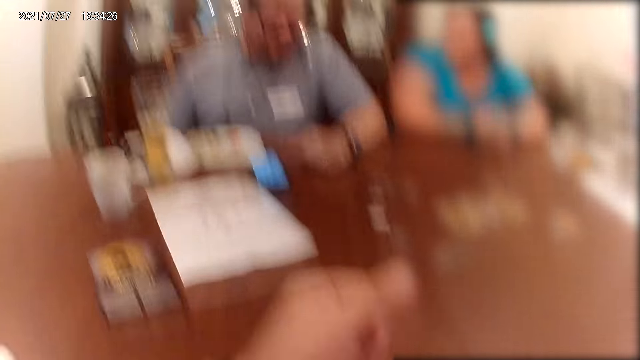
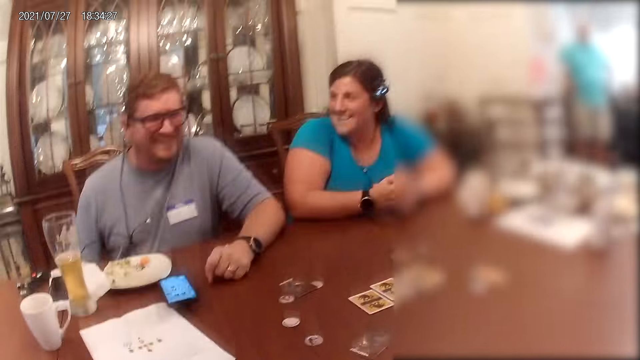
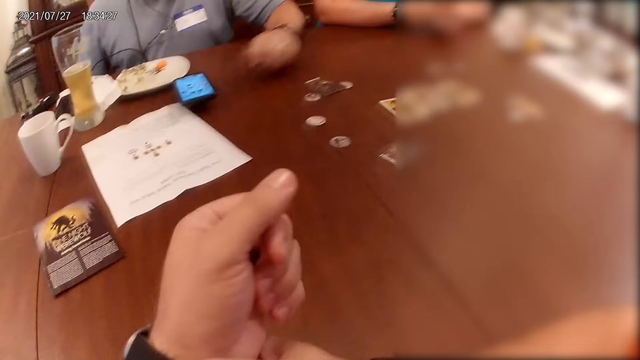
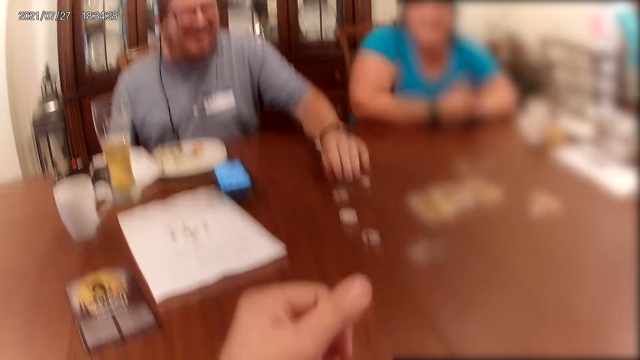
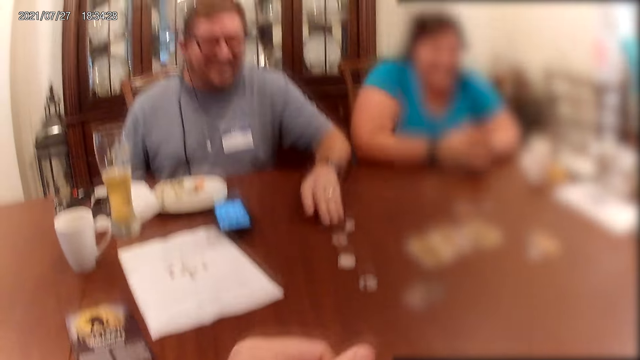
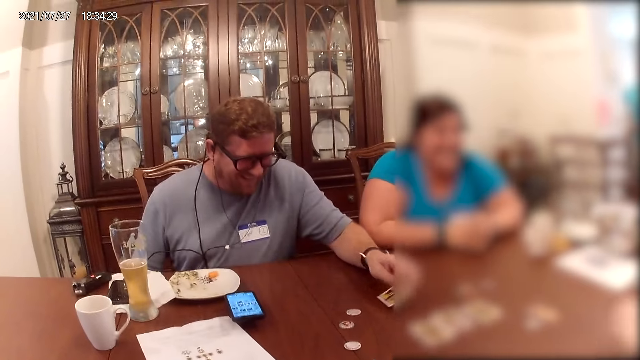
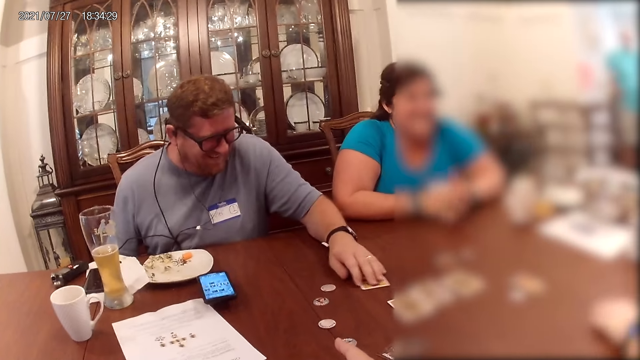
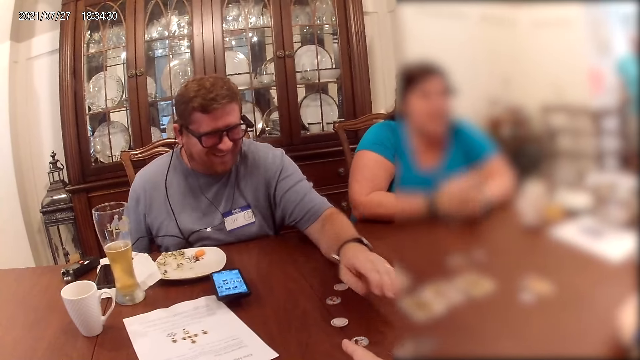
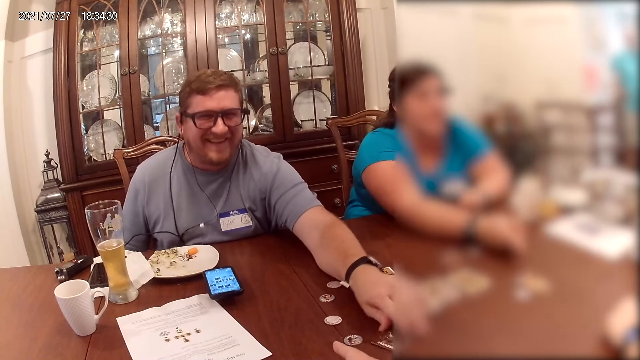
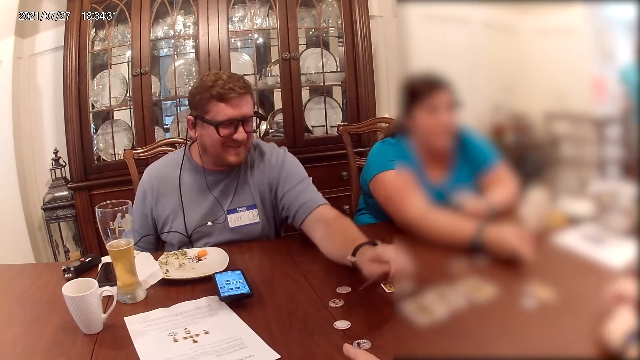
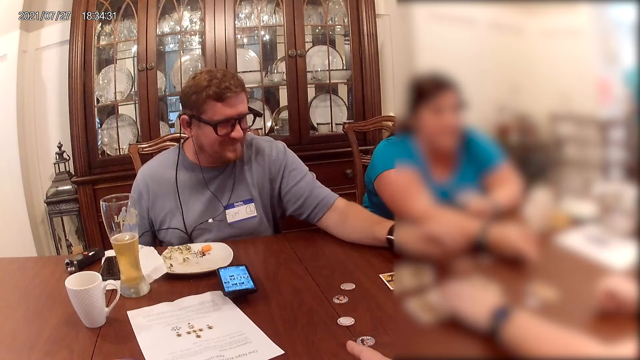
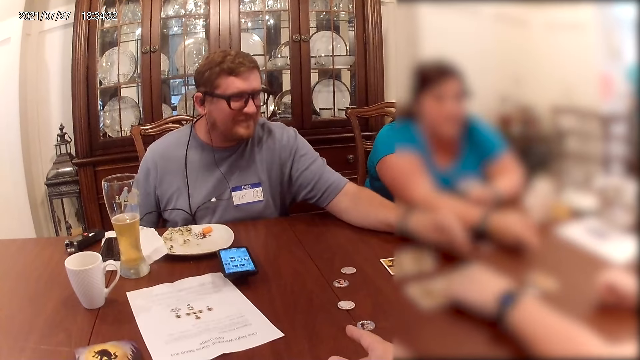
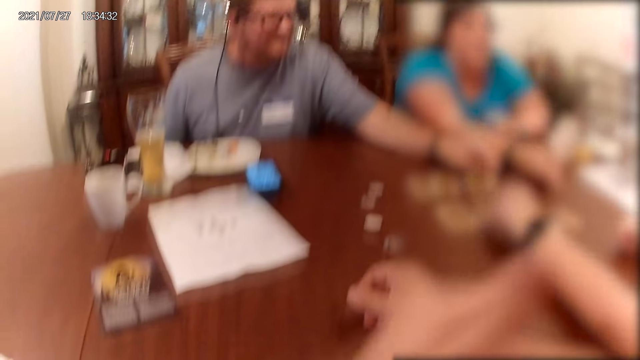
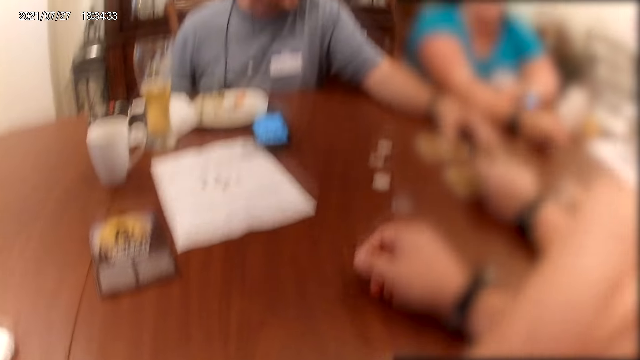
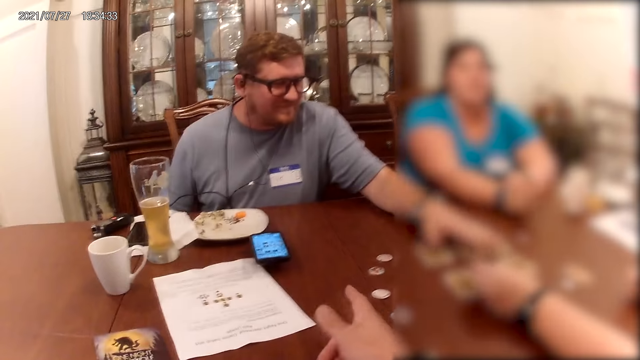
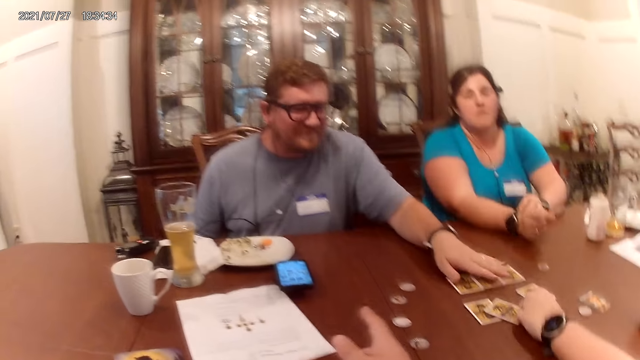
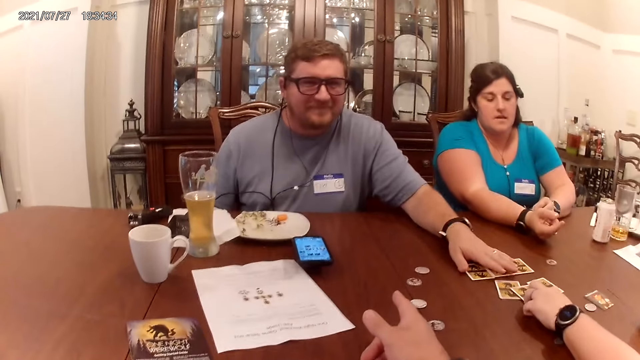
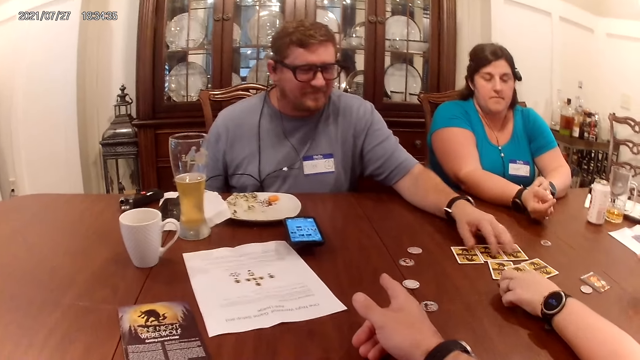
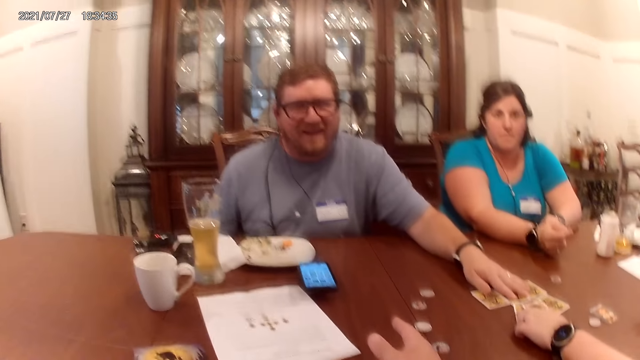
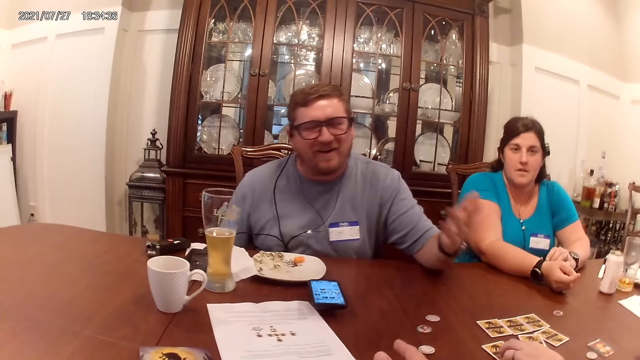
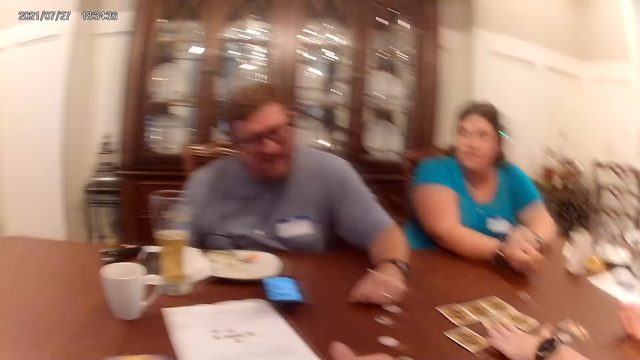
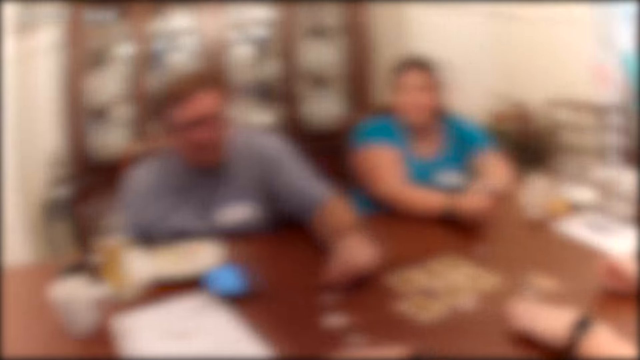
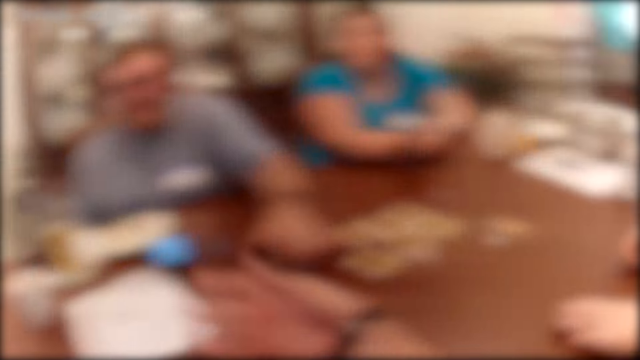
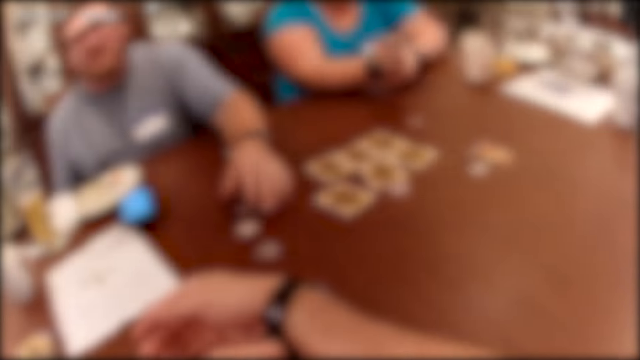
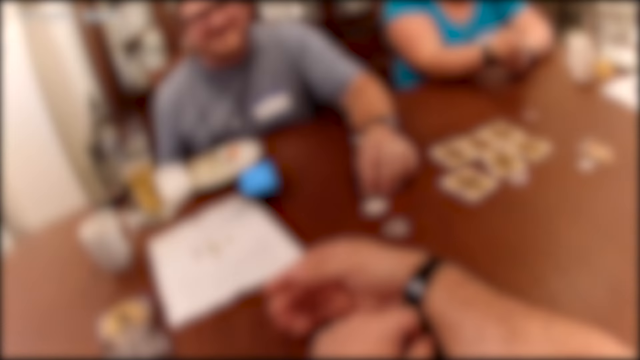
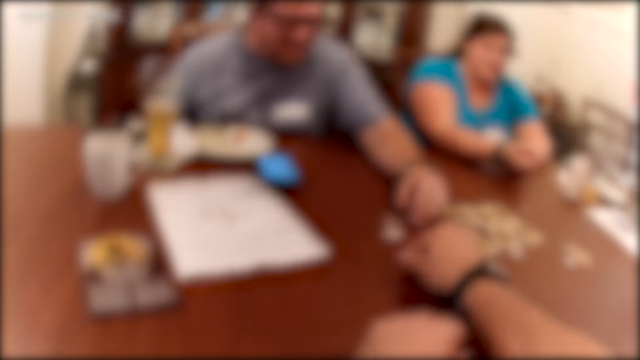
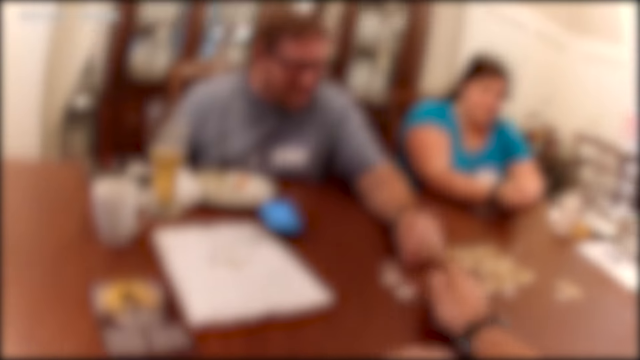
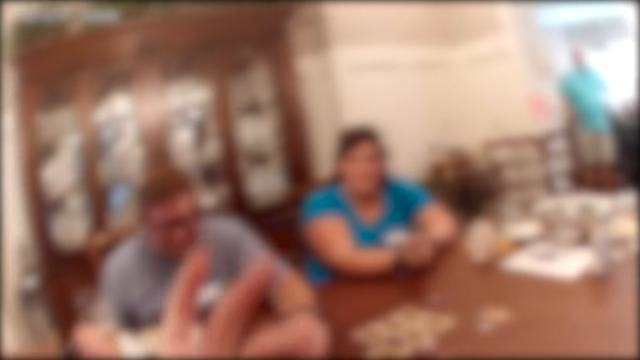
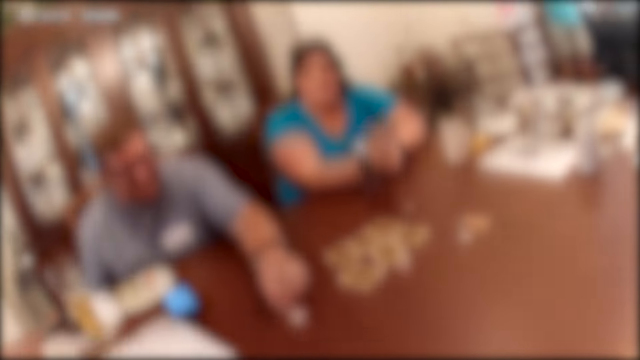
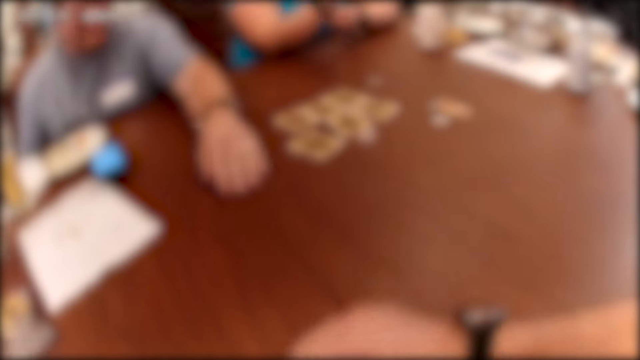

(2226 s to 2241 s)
A man flips the card on the table with his left hand. The man moves the card on the table with his left hand. A woman moves the cards on the table with her right hand. The woman touches the cards on the table. The man moves the cards on the table with his left hand. The man touches the cards on the table. The man hits his left hand on the table. The man moves the chips on the table with his left hand. The camera wearer moves a chip on the table with his right hand.

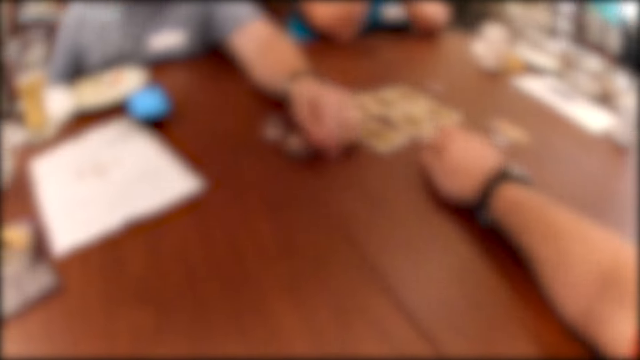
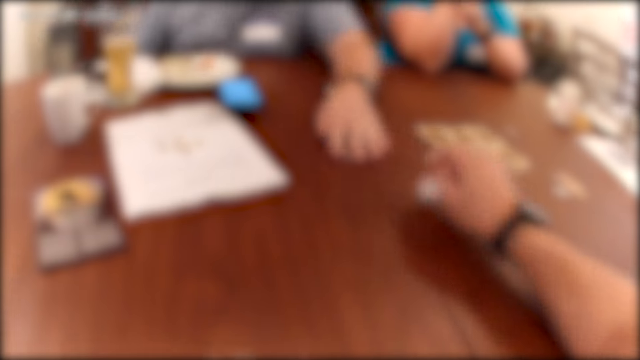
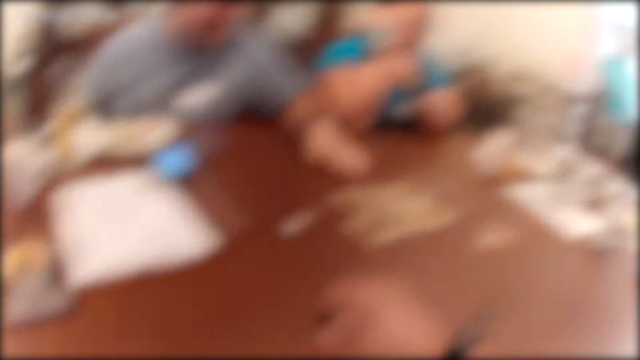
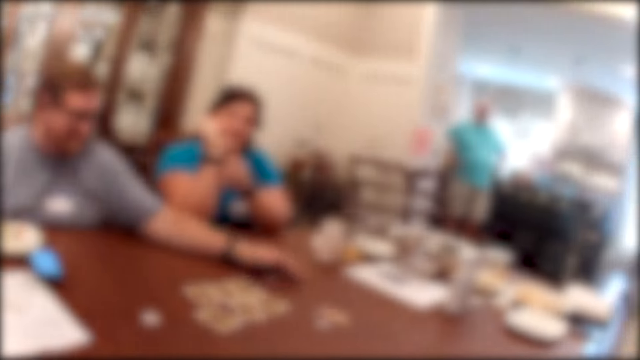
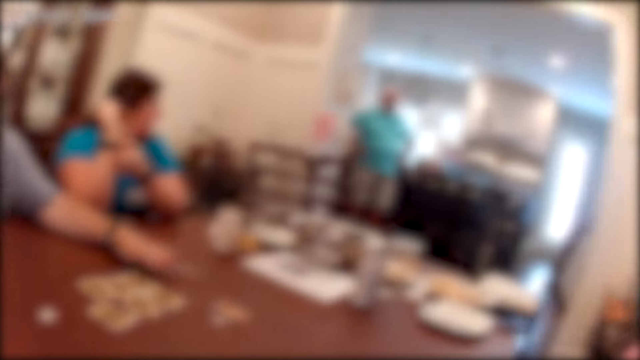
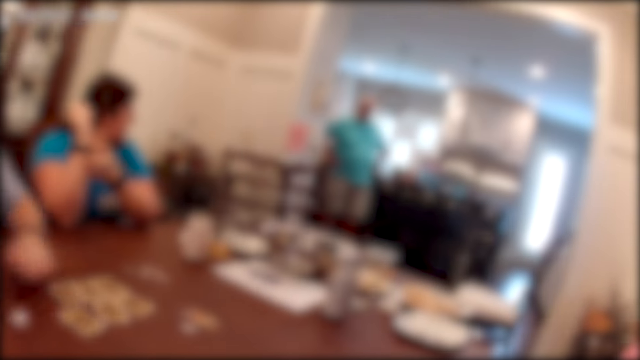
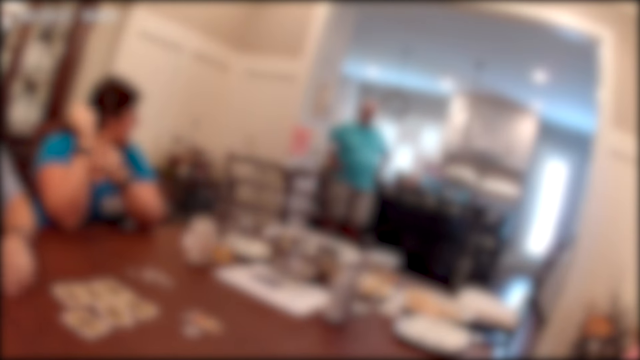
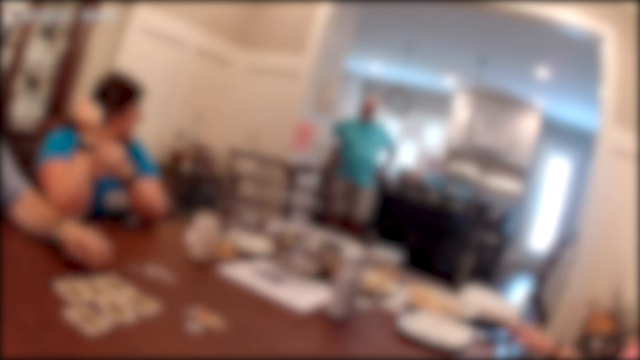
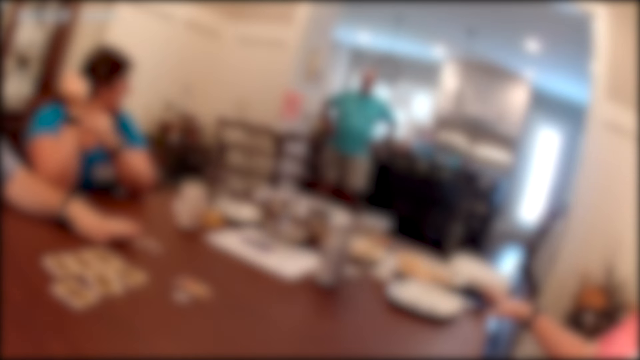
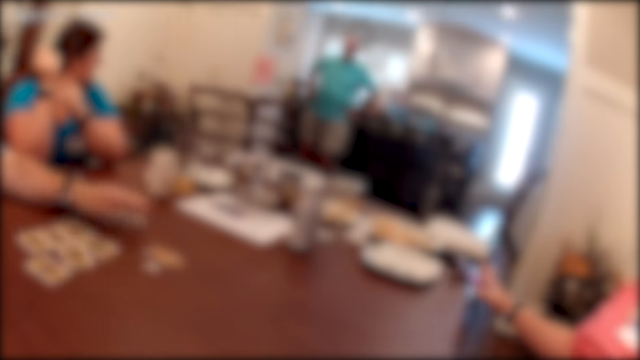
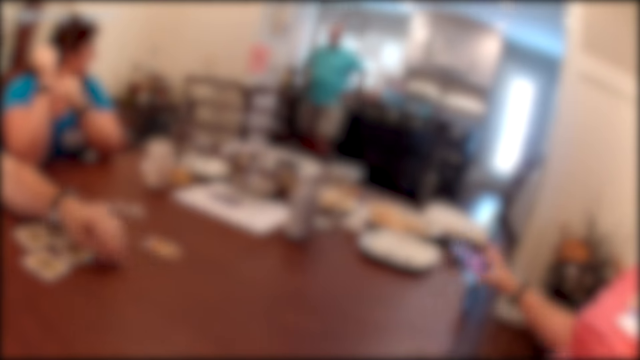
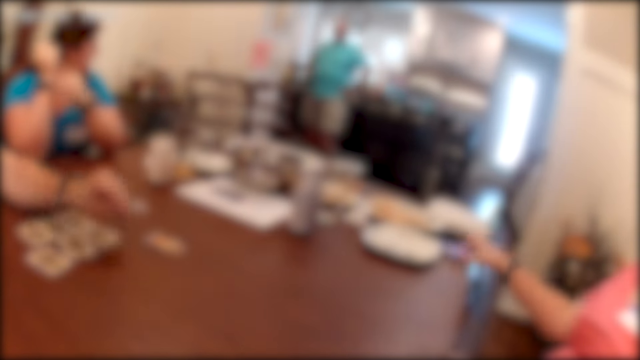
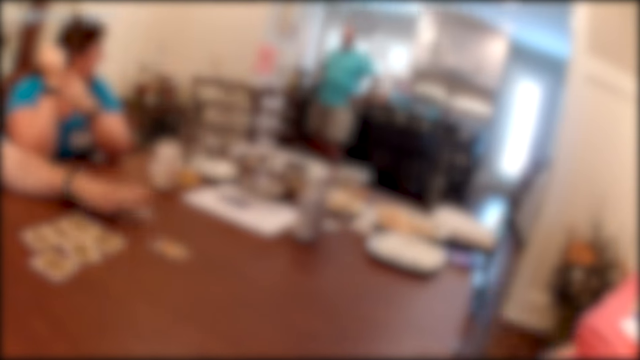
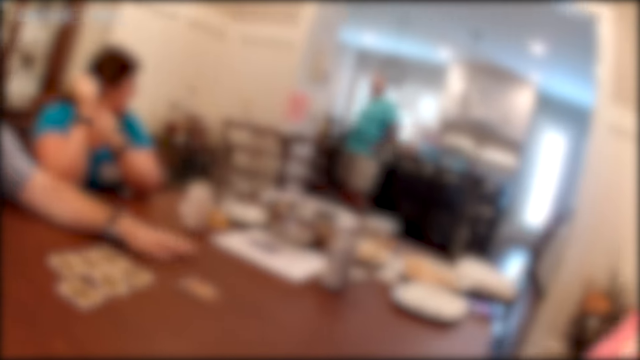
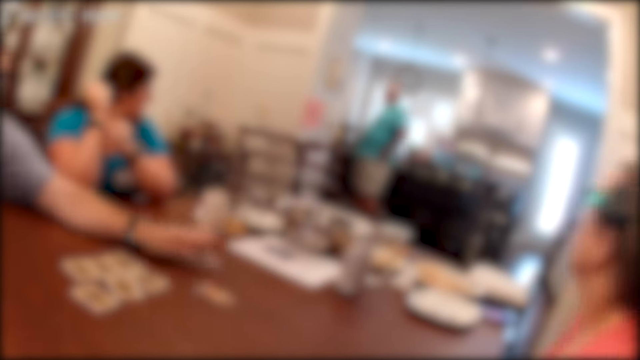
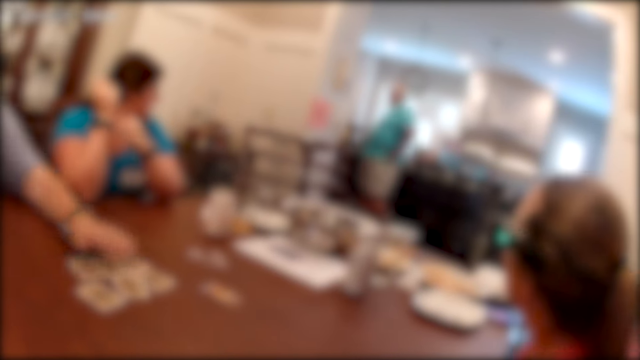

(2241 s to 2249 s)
The camera wearer moves a chip on the table with his right hand. A man moves a chip on the table with his left hand. A woman holds a phone on the table with her right hand. The man moves a chip on the table with his left hand.
